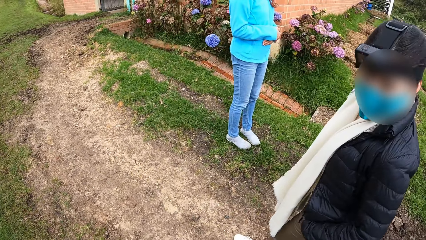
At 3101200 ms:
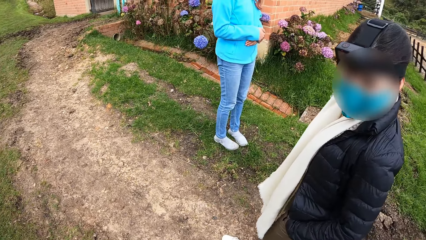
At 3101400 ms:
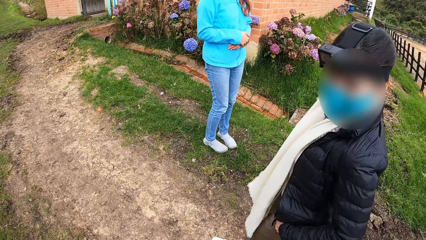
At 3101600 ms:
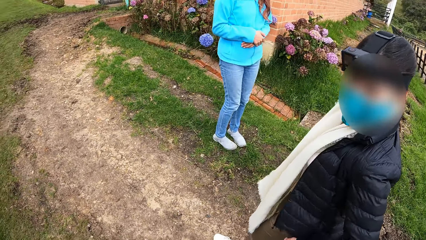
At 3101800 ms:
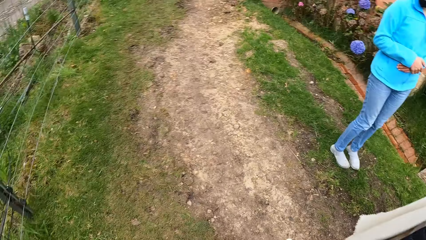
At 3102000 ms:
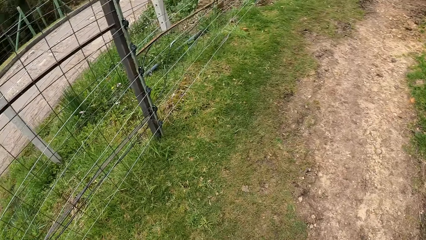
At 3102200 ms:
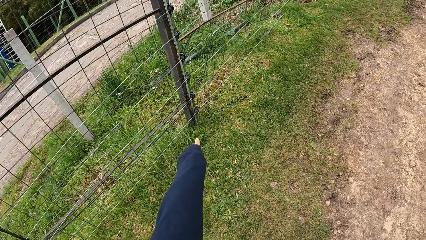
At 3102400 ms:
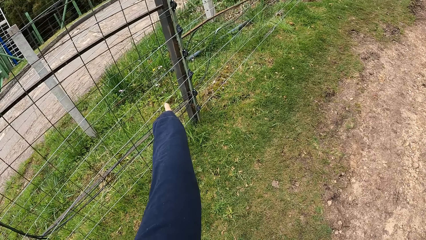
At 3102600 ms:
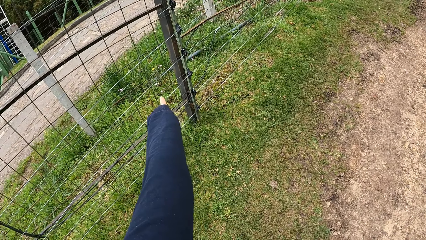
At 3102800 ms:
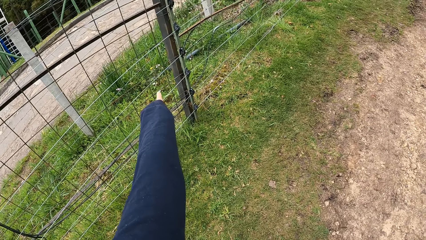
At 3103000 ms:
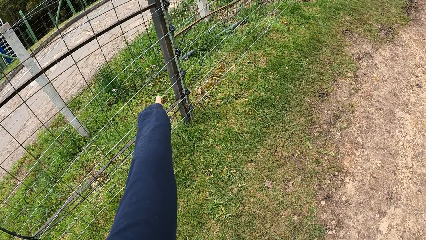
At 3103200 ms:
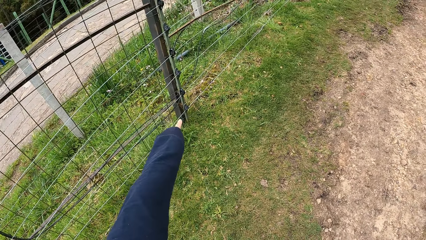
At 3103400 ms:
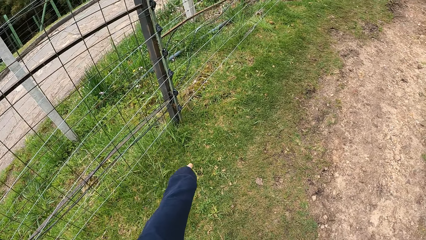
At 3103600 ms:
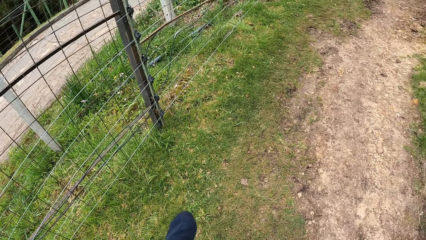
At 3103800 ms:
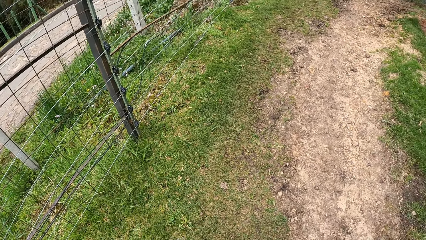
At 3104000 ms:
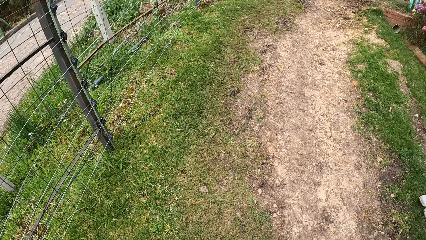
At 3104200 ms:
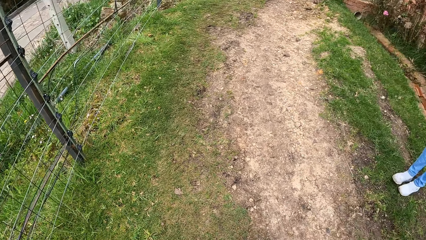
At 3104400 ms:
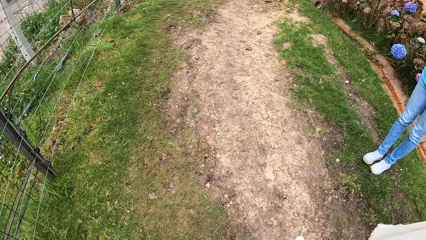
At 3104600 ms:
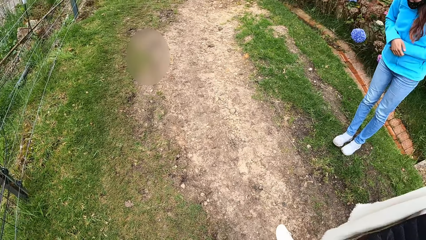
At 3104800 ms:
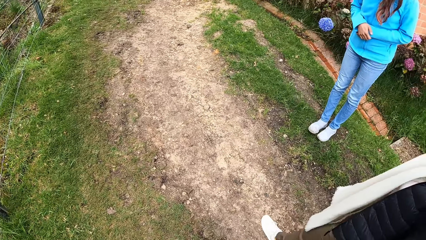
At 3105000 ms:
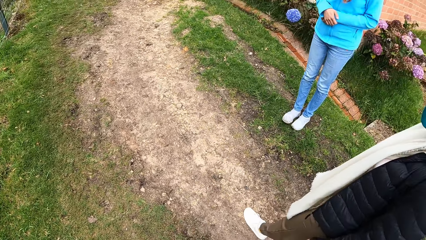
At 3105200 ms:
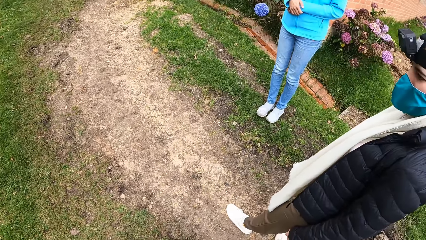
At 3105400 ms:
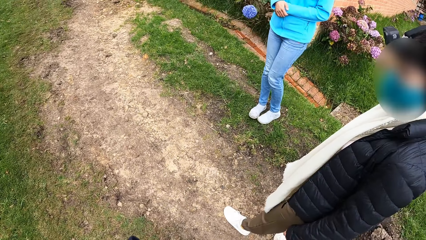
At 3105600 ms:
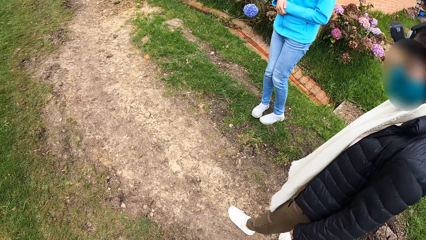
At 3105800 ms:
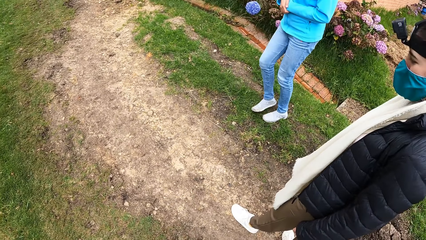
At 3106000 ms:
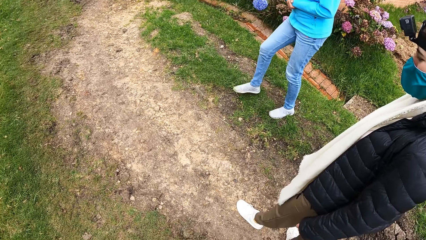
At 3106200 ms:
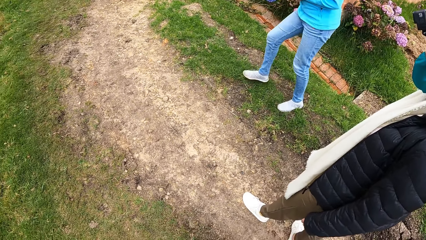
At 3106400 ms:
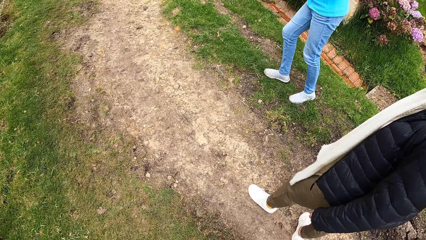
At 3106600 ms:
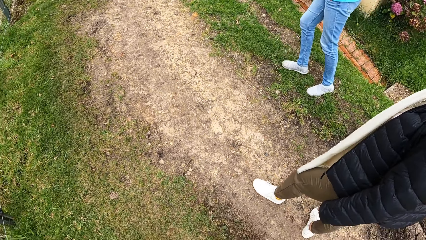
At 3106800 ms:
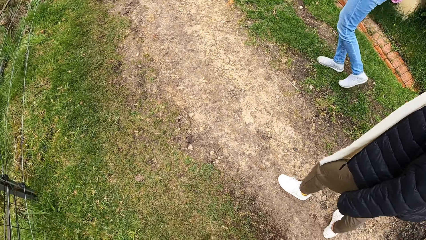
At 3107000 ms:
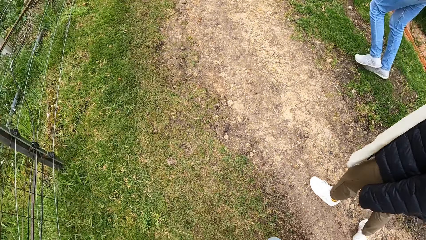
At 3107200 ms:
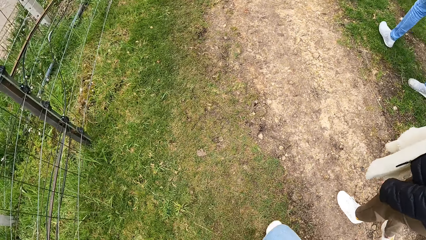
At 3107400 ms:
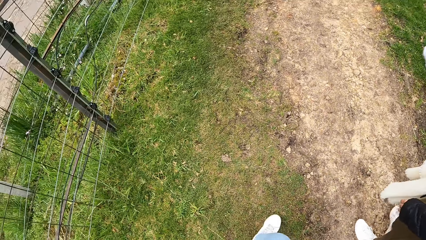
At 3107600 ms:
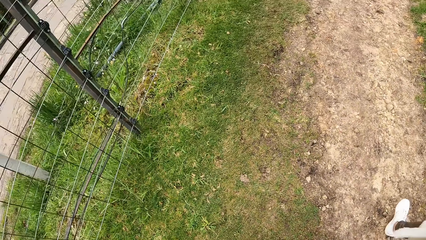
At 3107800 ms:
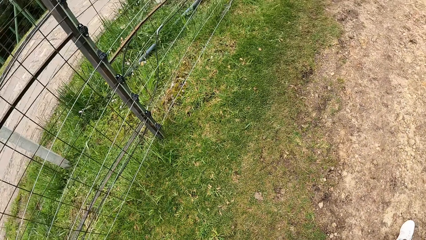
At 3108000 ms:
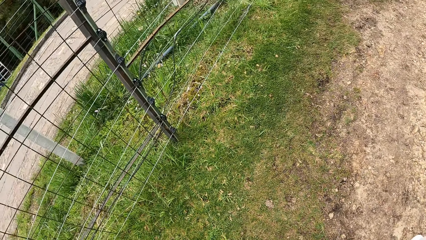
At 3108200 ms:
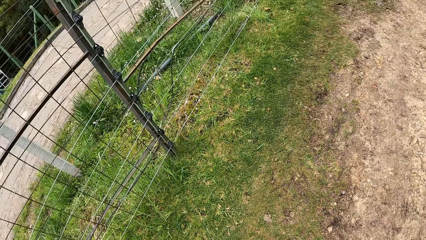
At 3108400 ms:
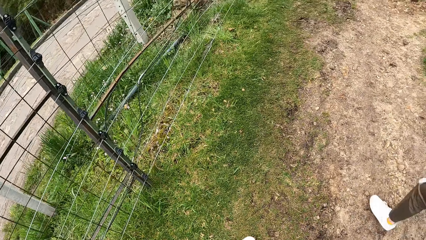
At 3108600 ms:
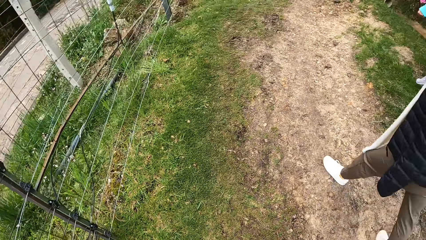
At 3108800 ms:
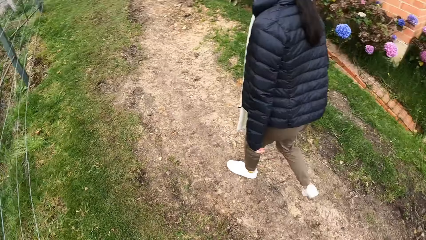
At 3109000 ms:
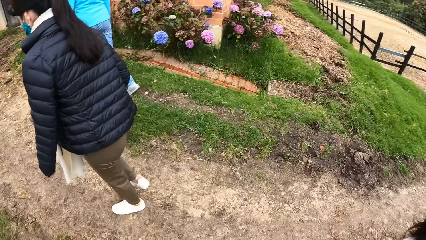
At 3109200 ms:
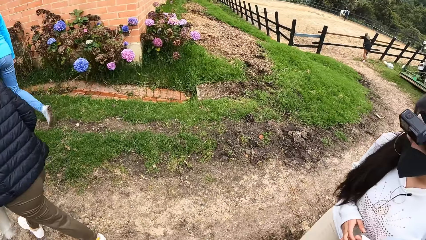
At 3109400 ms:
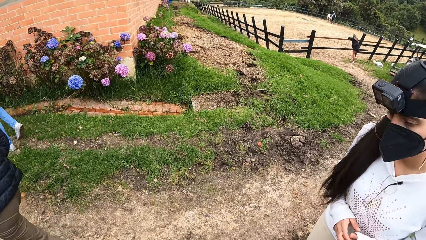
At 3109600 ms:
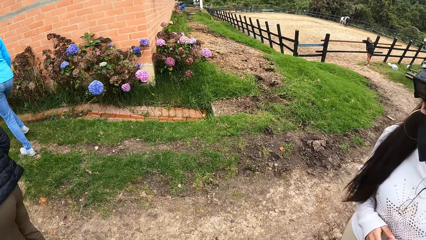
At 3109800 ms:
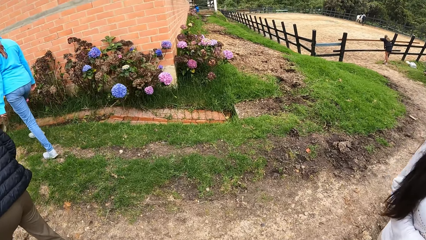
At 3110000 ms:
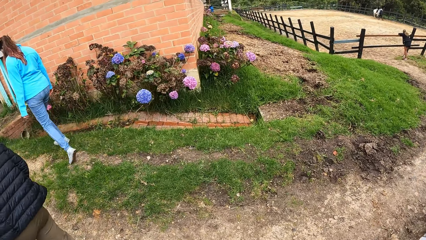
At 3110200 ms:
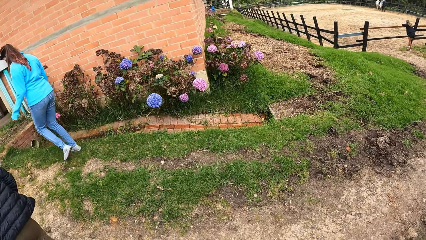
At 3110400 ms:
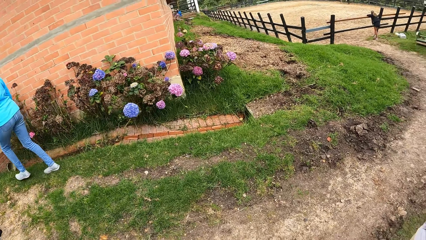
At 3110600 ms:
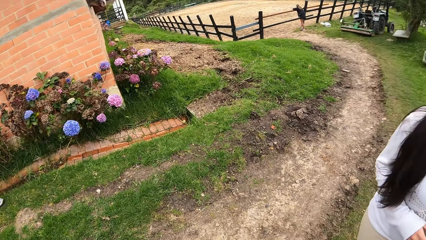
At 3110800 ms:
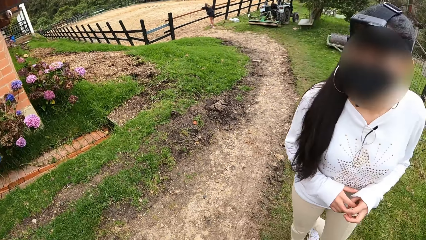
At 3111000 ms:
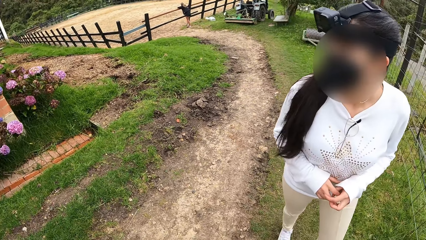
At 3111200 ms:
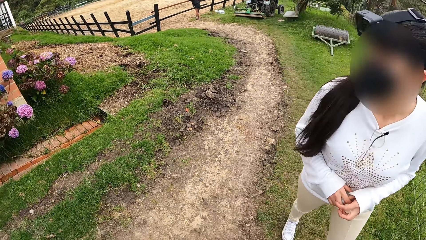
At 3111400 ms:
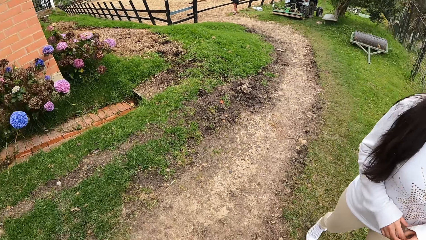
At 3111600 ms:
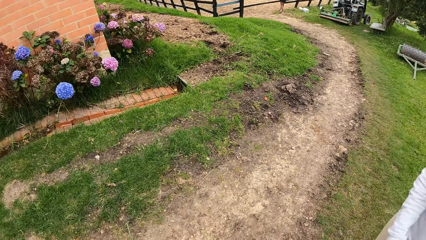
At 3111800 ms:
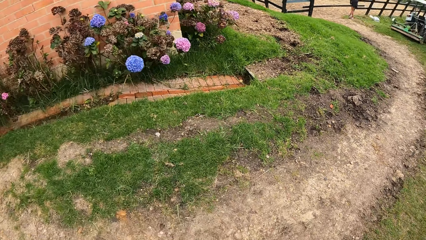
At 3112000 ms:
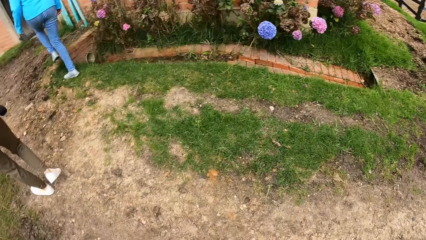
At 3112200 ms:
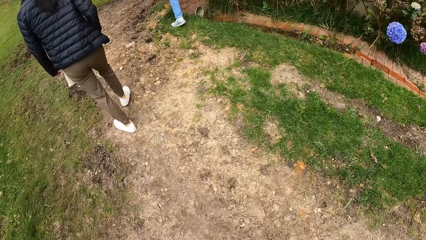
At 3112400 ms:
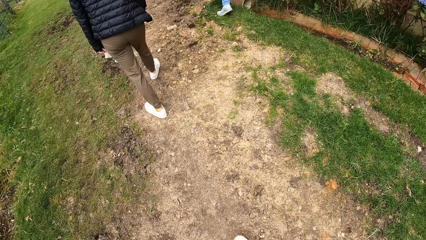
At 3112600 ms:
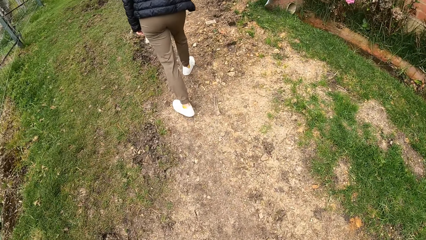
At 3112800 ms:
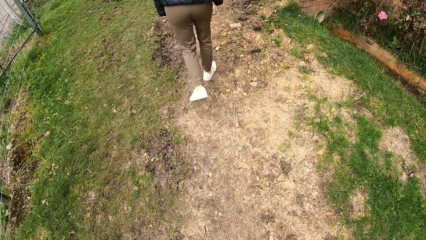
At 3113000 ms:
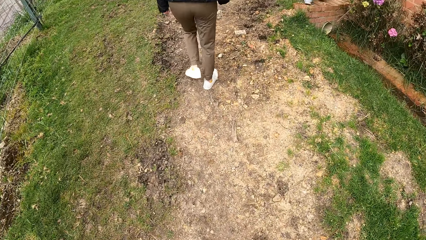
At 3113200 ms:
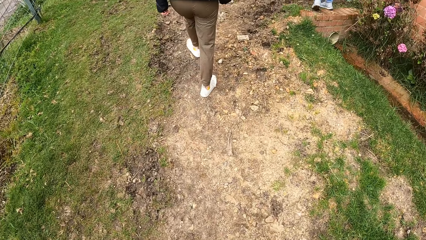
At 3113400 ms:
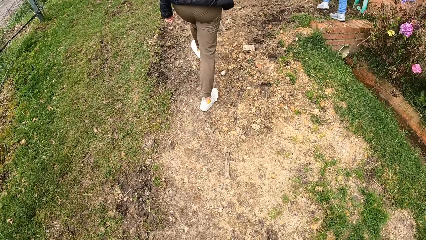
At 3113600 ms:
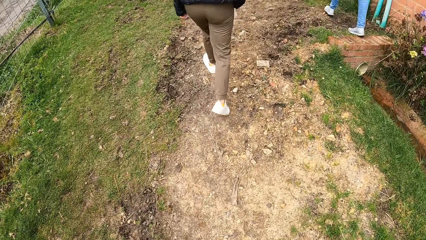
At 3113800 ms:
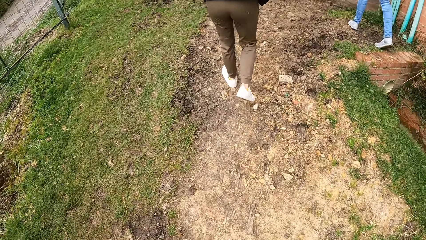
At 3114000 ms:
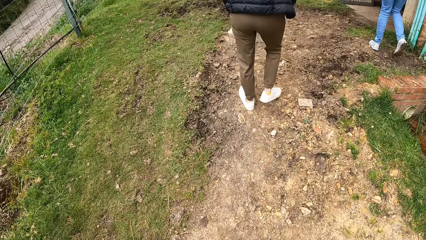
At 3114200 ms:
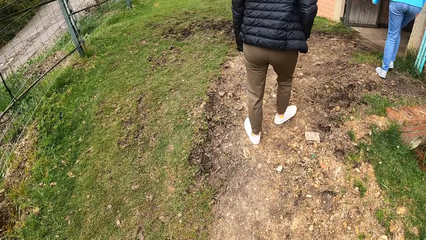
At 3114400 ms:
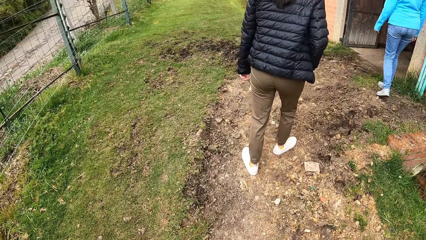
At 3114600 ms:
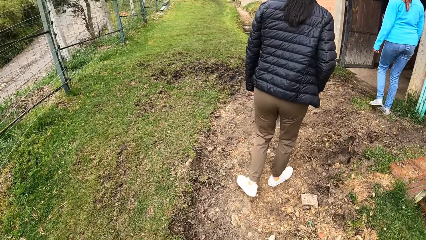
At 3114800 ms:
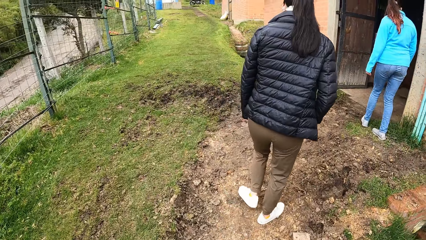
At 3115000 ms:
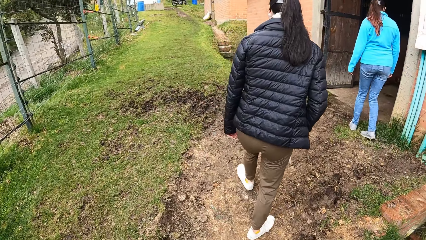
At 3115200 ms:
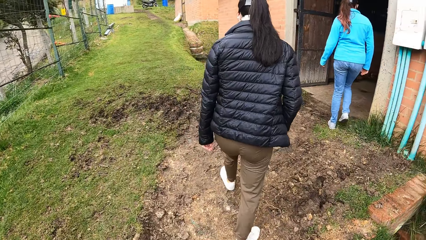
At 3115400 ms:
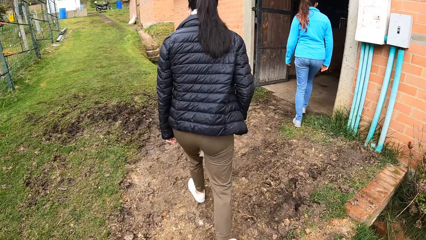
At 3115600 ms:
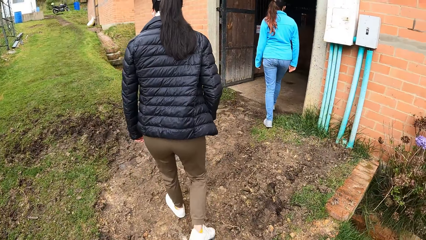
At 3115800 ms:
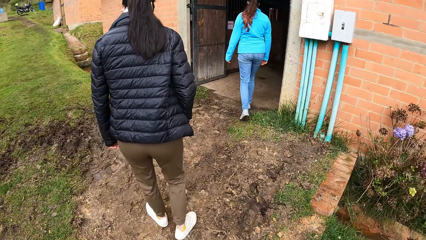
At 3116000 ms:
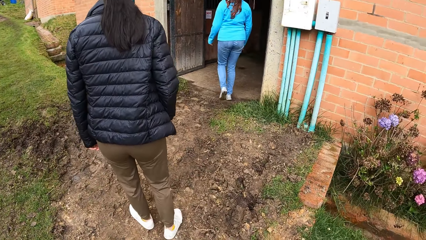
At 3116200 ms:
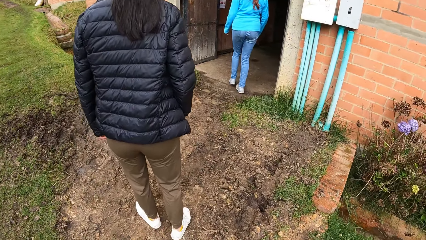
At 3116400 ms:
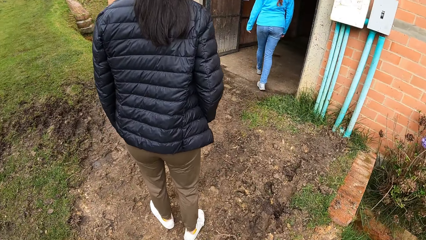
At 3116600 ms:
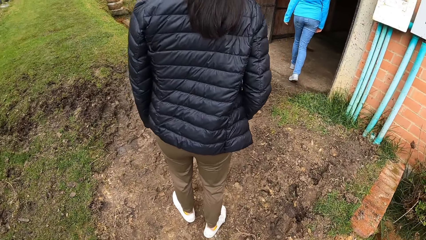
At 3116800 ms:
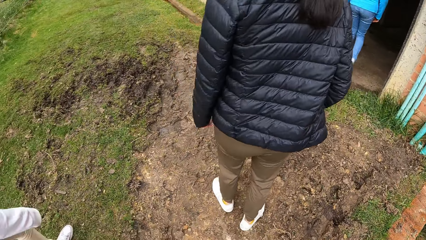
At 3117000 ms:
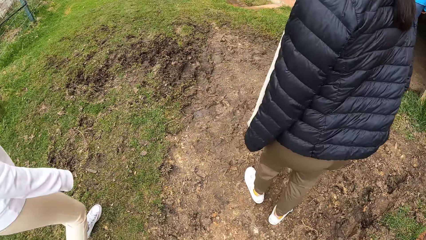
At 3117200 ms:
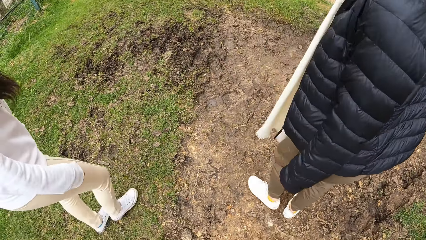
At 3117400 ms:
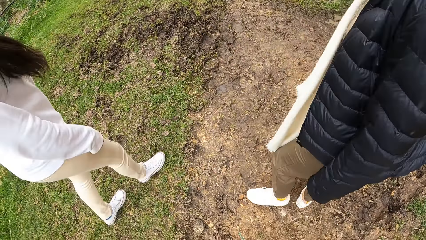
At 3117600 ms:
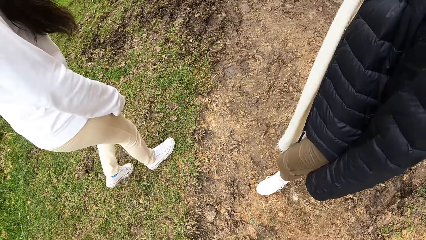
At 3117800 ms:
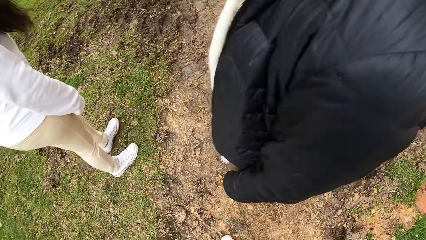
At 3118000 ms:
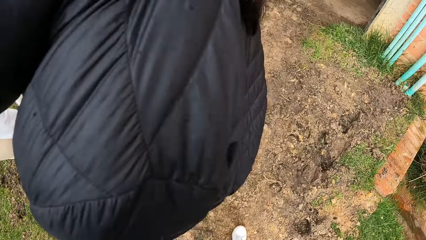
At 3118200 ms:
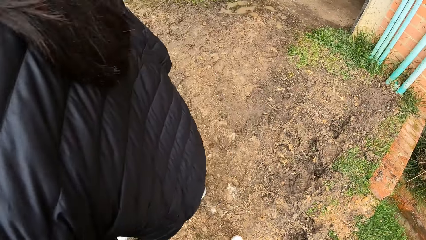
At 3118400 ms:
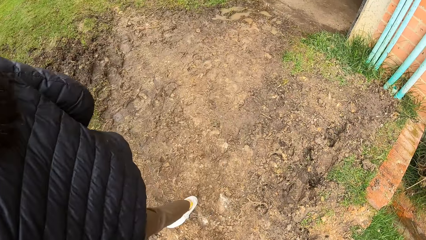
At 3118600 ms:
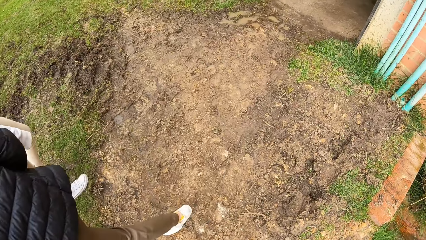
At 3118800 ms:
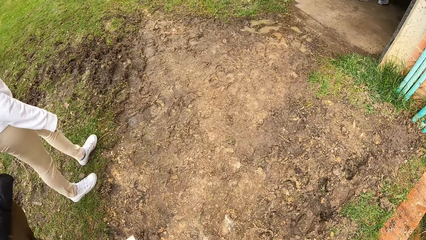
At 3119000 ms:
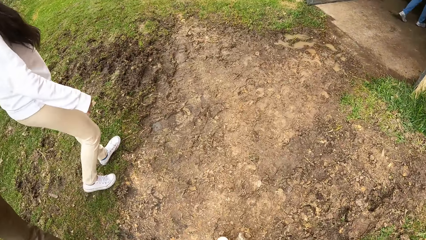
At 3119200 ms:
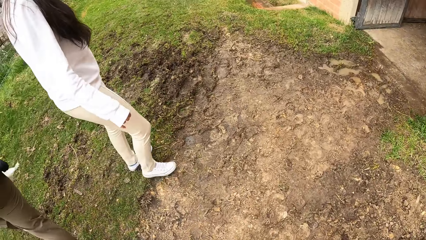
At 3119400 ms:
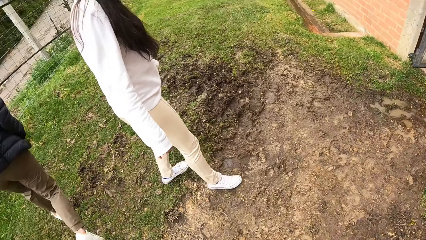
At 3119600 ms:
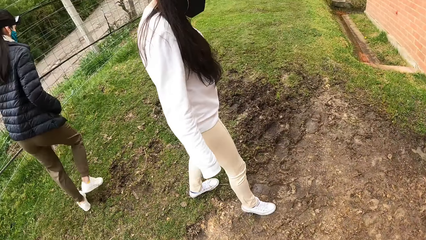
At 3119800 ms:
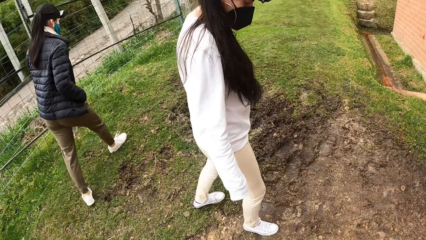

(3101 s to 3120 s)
The camera wearer walks with the others.
